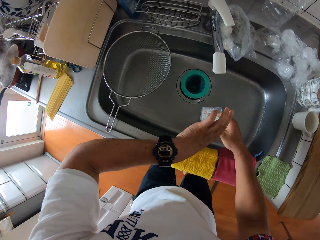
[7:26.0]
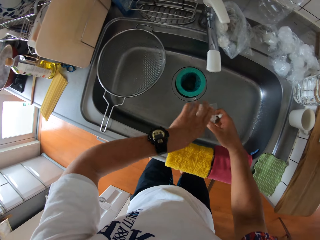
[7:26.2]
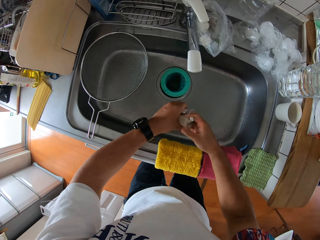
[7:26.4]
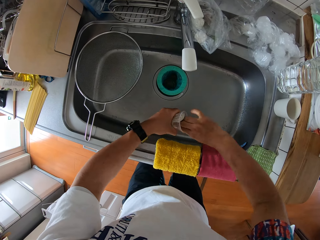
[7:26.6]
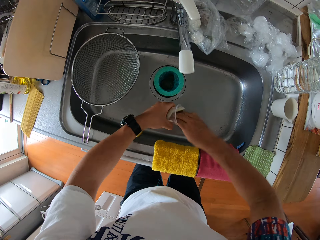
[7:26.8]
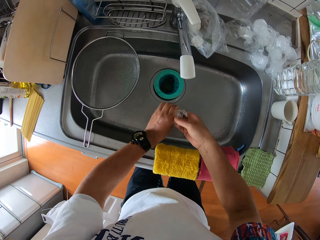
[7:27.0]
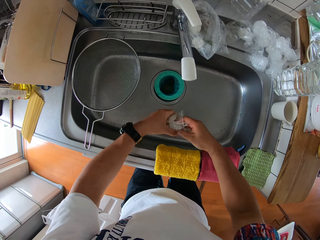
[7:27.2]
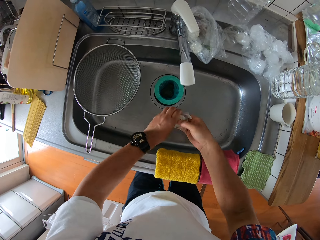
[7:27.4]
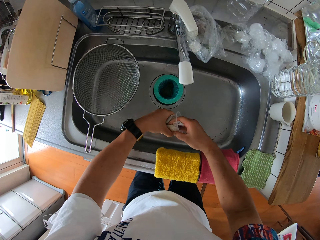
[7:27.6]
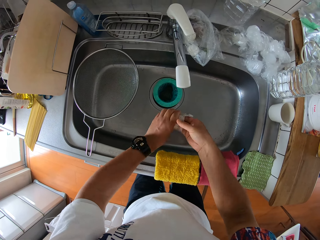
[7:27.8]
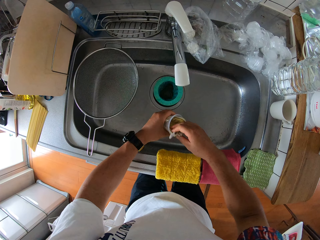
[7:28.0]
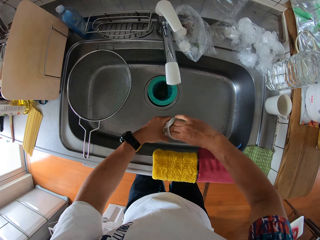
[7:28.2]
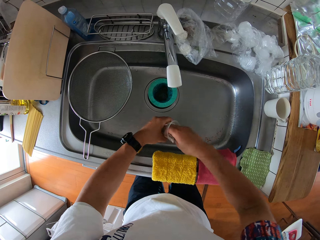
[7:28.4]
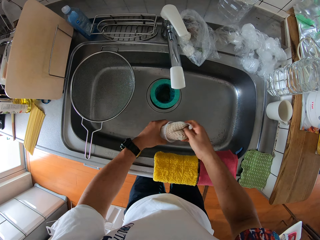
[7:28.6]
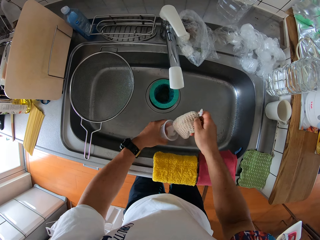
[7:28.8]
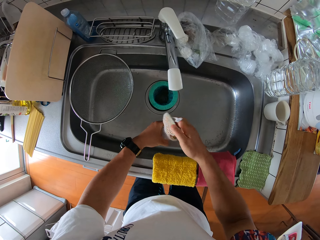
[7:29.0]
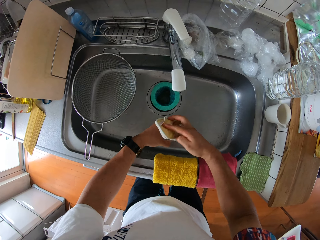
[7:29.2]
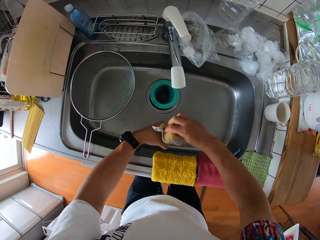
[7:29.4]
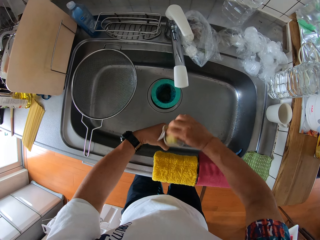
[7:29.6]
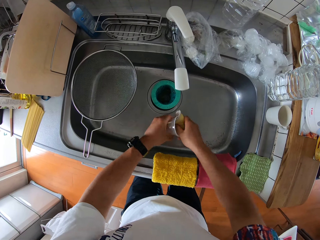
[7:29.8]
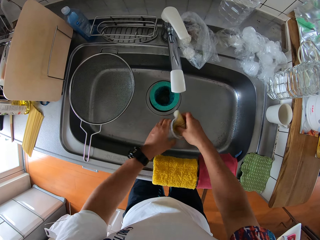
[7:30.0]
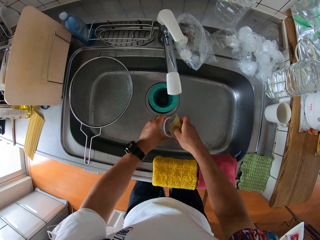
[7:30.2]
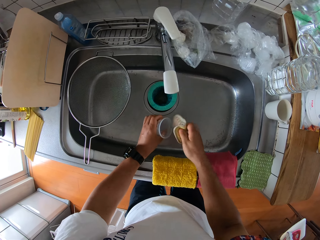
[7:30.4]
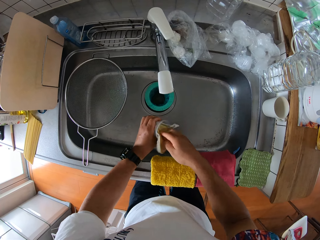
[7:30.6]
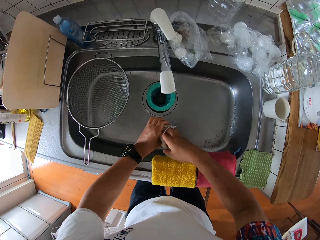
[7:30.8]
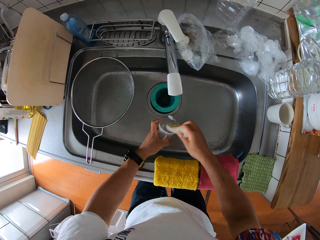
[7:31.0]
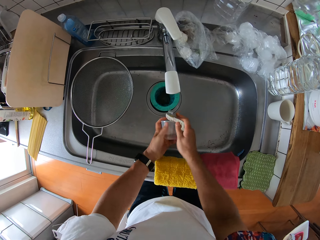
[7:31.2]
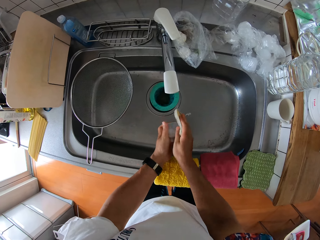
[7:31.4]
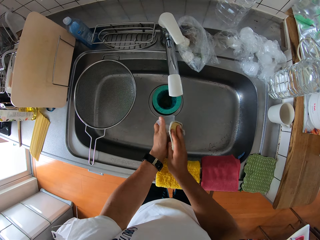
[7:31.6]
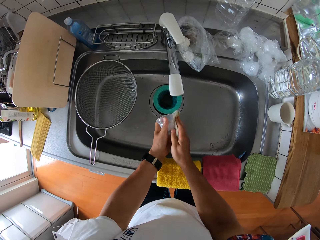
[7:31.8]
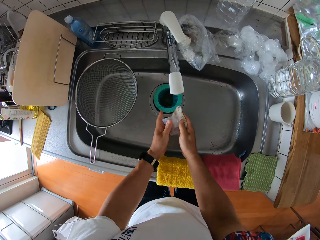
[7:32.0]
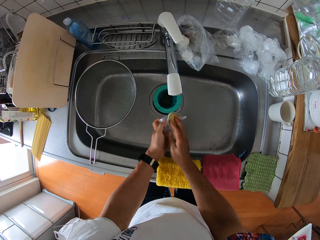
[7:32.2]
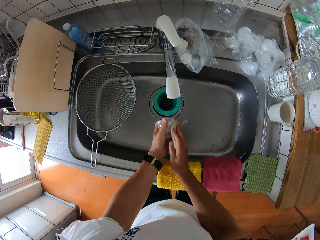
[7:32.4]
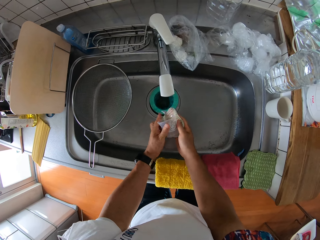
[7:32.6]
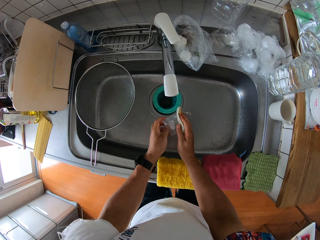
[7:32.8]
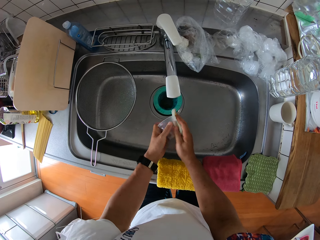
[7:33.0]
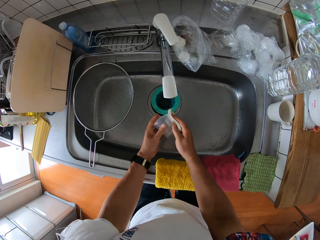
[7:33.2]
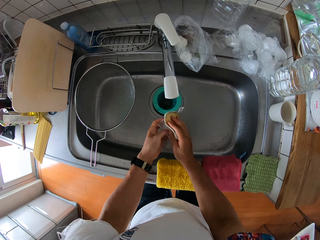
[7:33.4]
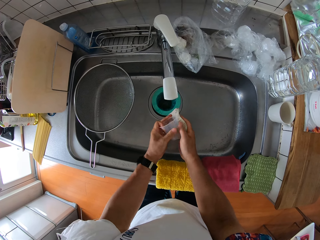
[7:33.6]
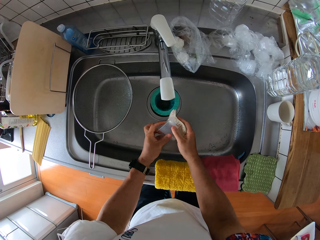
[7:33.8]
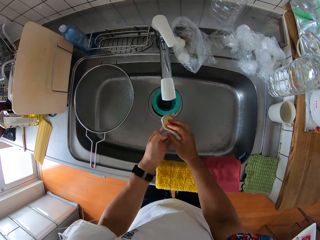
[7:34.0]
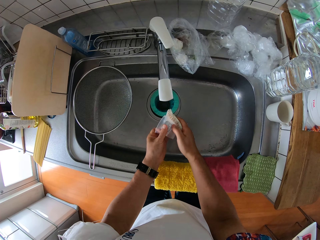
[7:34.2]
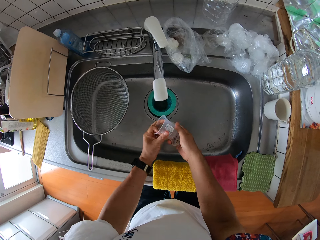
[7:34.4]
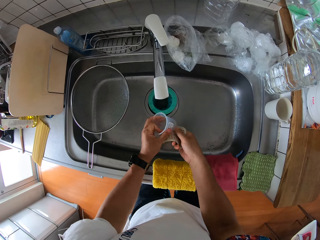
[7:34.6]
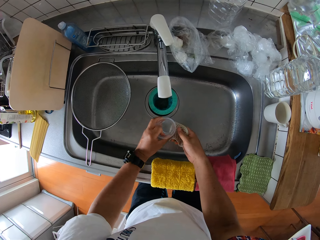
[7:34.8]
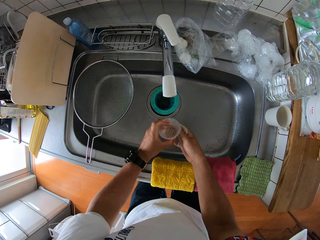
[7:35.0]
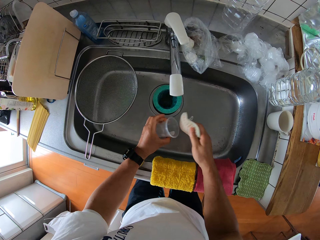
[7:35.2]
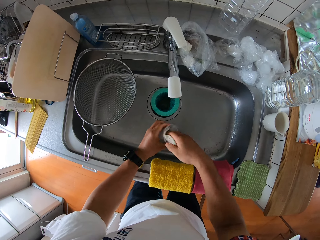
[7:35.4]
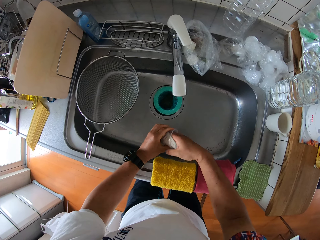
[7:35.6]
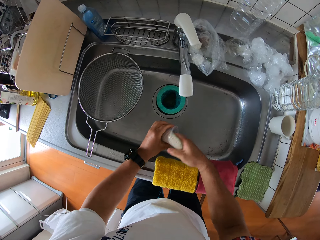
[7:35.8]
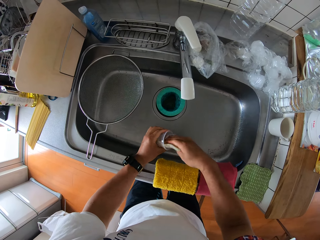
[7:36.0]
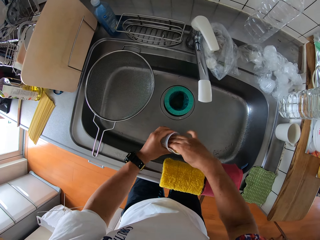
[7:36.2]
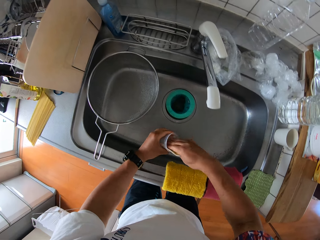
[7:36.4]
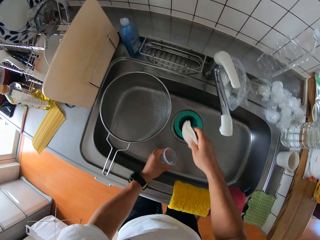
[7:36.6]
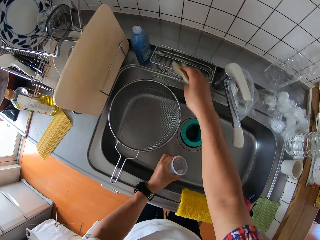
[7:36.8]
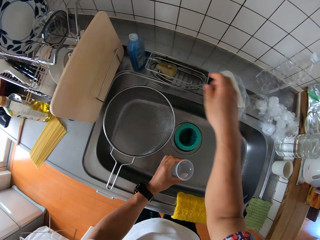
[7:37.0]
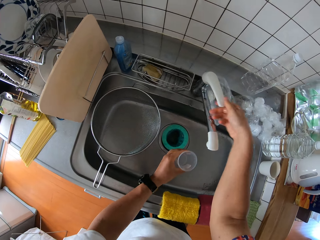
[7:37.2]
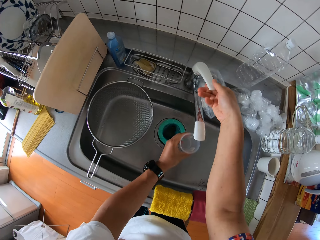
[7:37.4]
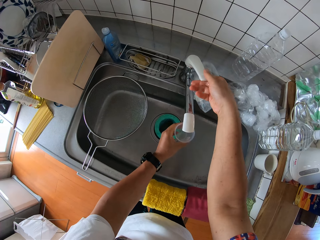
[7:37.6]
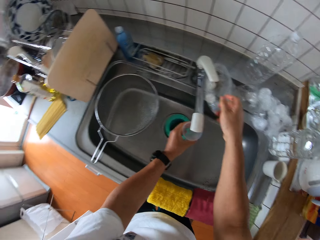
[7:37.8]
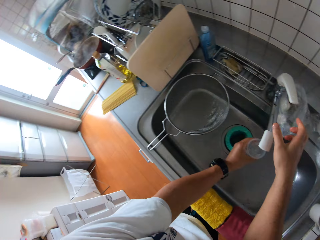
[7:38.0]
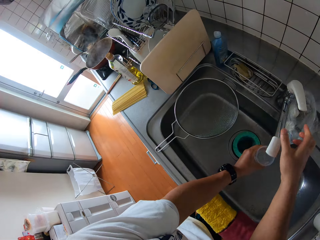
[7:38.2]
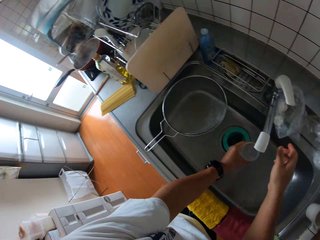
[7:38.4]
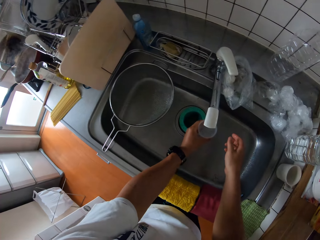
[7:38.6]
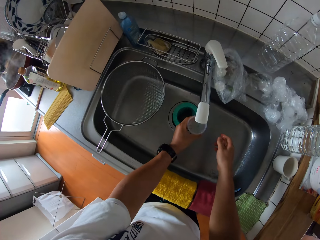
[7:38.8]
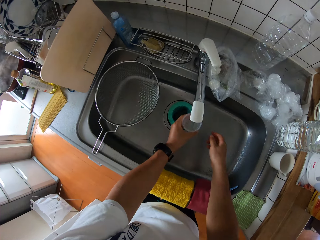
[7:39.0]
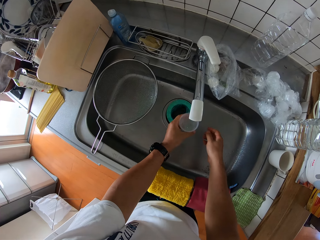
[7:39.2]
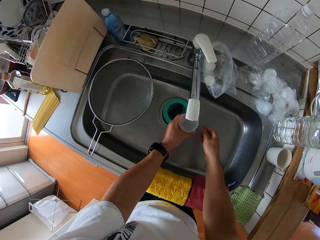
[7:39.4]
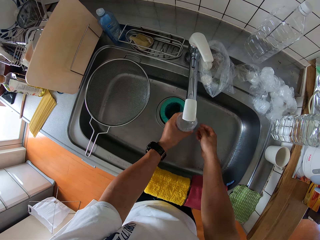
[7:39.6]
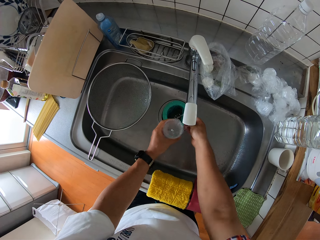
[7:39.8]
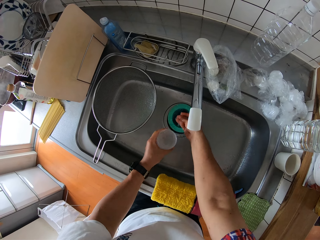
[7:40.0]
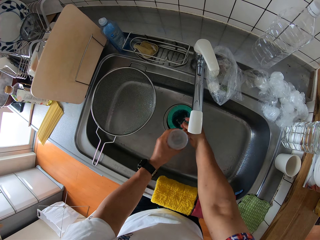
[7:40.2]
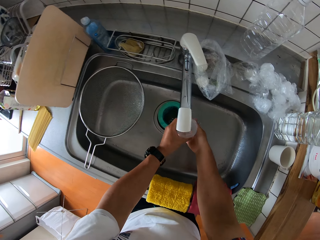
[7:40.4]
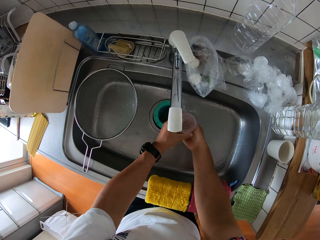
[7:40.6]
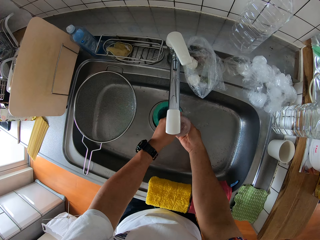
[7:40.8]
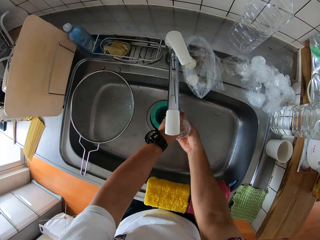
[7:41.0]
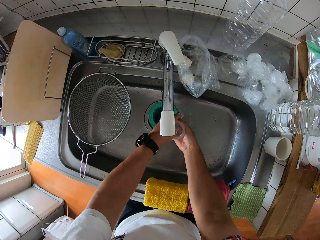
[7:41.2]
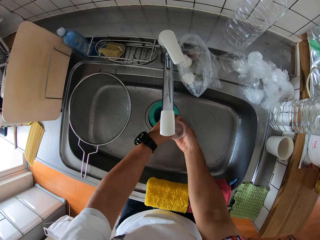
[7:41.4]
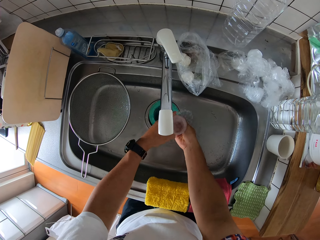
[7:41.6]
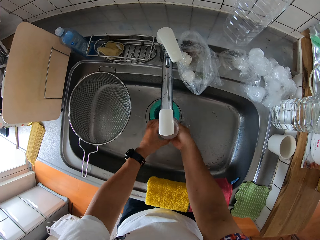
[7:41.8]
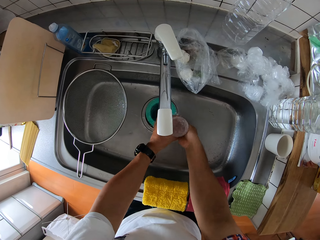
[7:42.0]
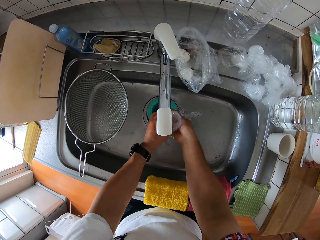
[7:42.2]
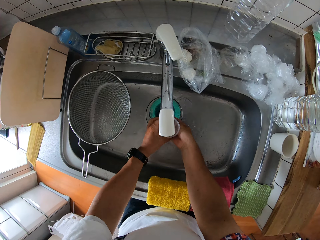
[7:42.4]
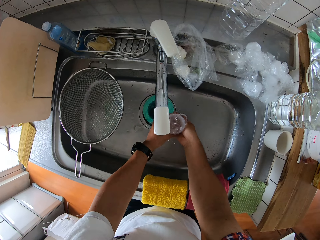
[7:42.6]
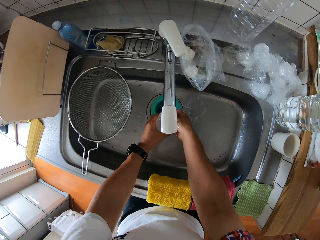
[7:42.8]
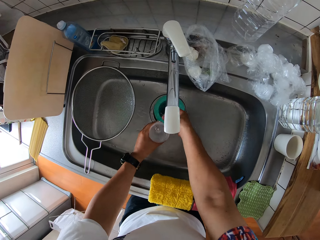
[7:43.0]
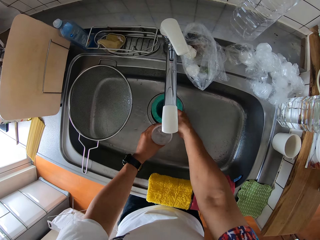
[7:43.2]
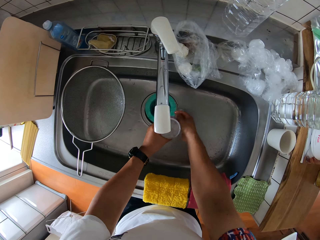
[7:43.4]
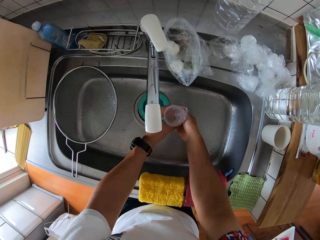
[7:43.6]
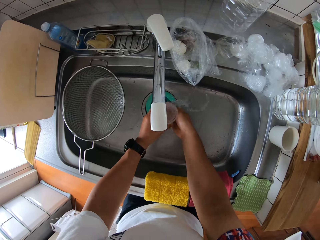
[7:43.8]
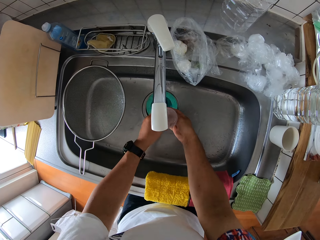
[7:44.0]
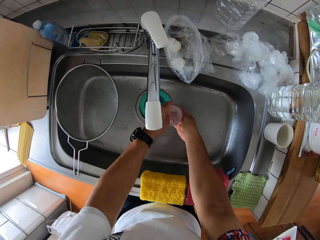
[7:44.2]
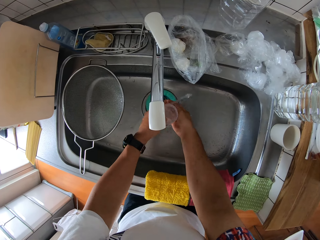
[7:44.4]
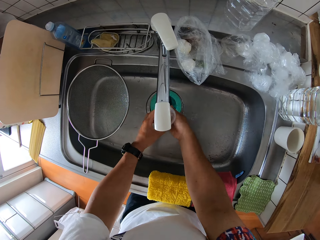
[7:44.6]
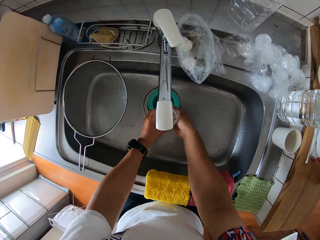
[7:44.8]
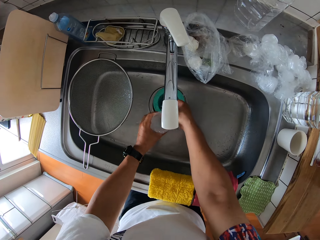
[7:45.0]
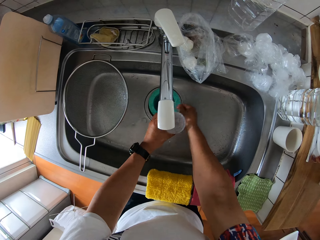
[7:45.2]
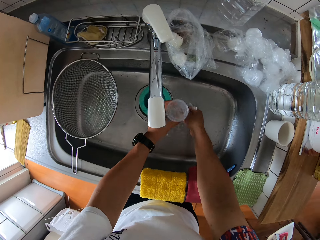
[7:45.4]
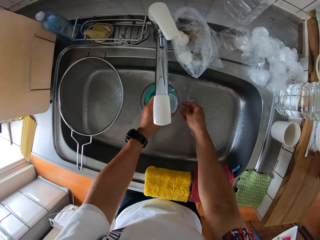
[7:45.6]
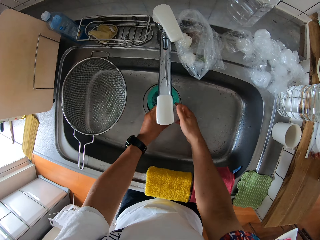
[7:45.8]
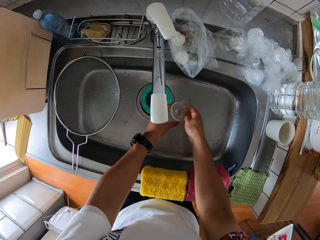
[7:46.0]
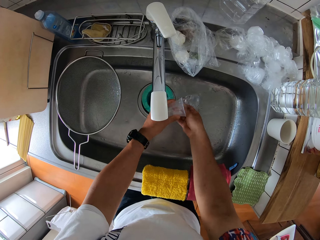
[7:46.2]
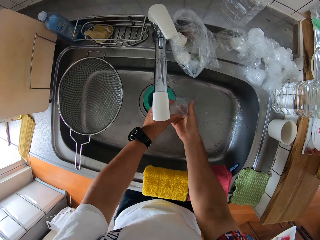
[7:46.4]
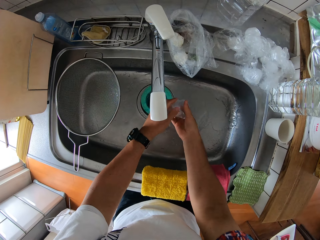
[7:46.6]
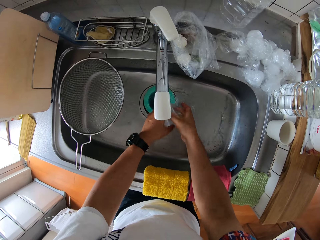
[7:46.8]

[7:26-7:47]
The camera wearer stares at the wrist watch on his left hand. He washes the cup or plastic glass with the sponge in his right hand. He drops the sponge into the sink rack. He opens the tap with his right hand. He fetches water into the cup from the tap. He rinses his right hand under the tap. He rinses the cup under the tap. He cleans the plastic glass.
